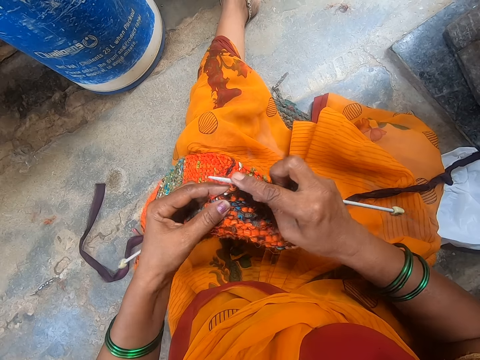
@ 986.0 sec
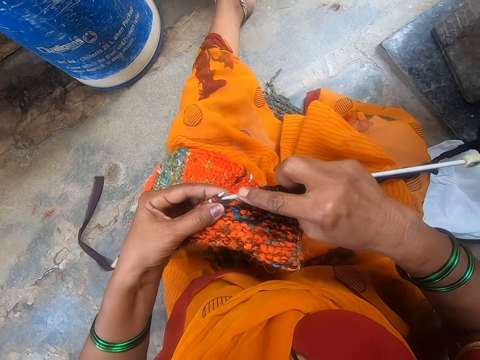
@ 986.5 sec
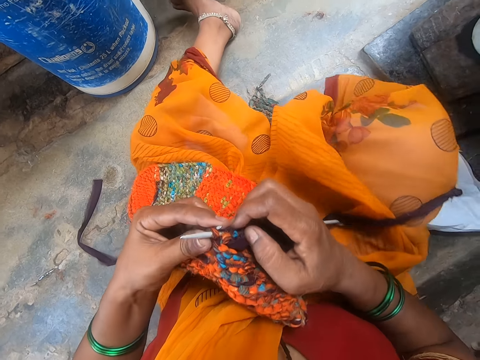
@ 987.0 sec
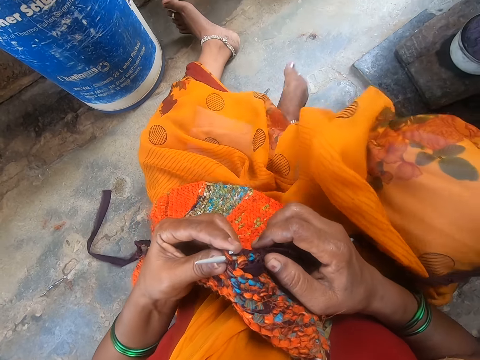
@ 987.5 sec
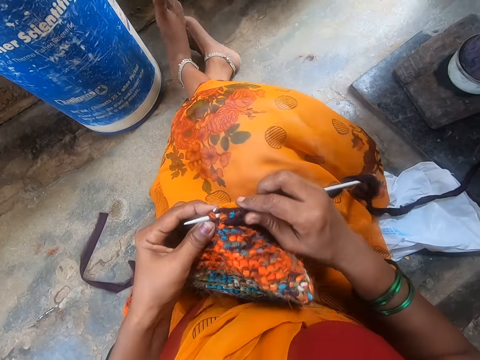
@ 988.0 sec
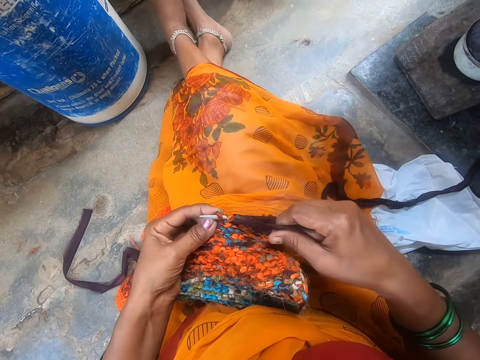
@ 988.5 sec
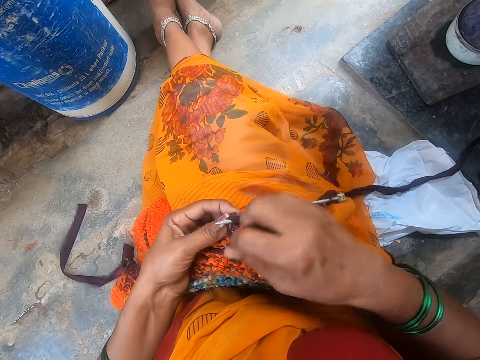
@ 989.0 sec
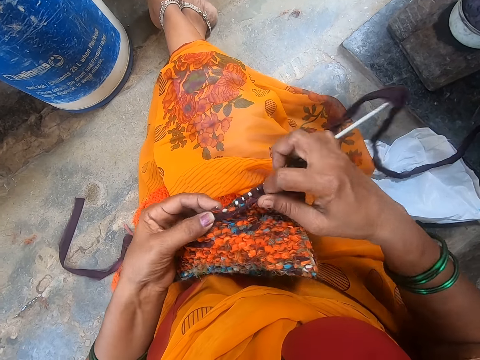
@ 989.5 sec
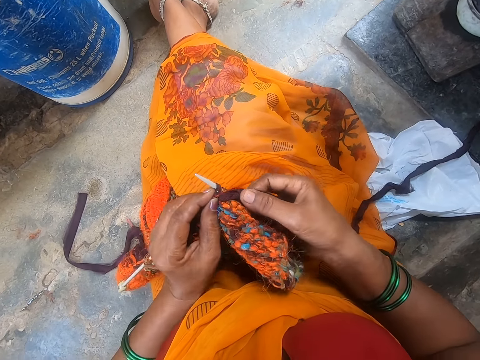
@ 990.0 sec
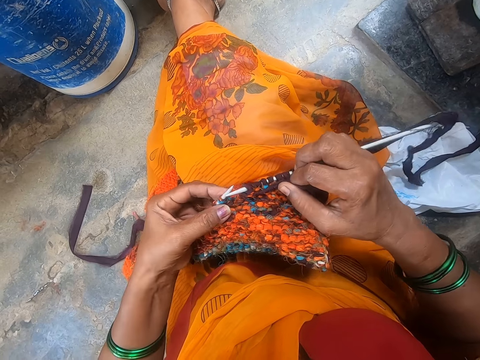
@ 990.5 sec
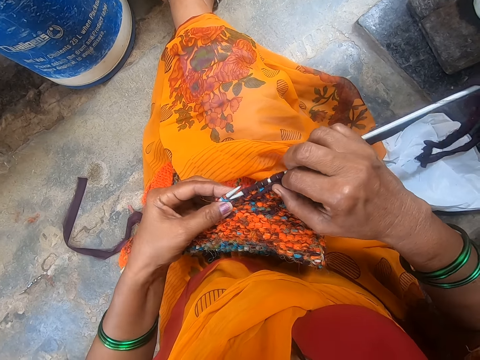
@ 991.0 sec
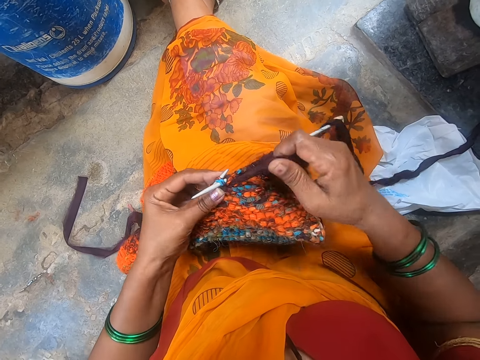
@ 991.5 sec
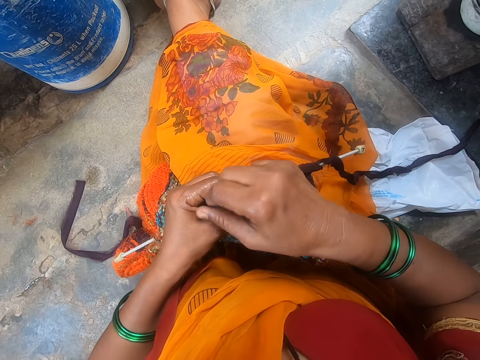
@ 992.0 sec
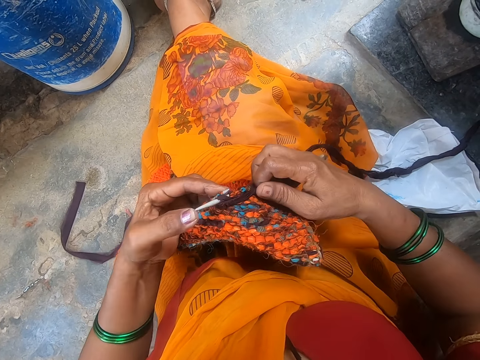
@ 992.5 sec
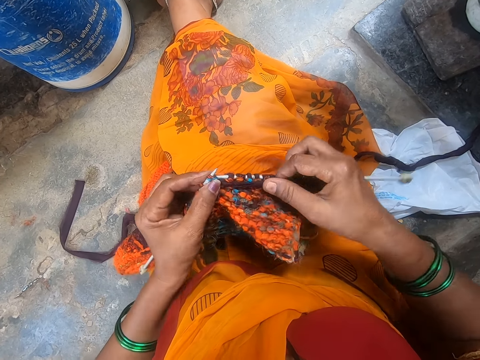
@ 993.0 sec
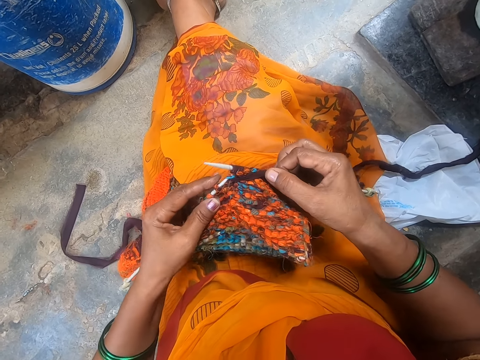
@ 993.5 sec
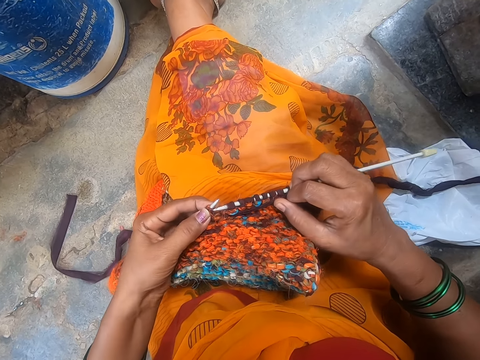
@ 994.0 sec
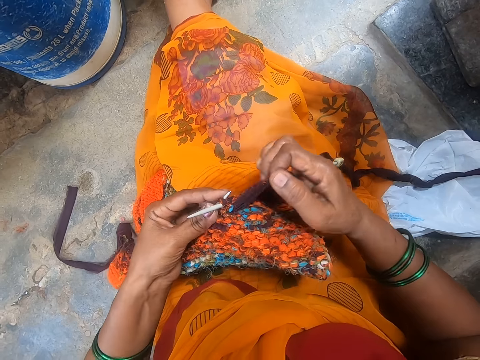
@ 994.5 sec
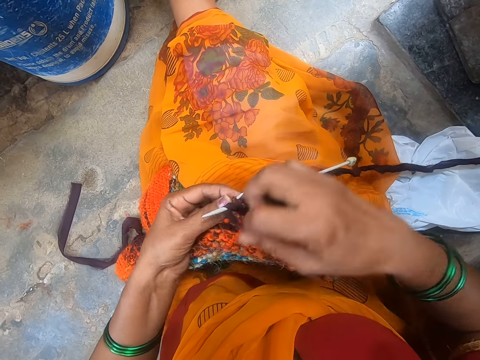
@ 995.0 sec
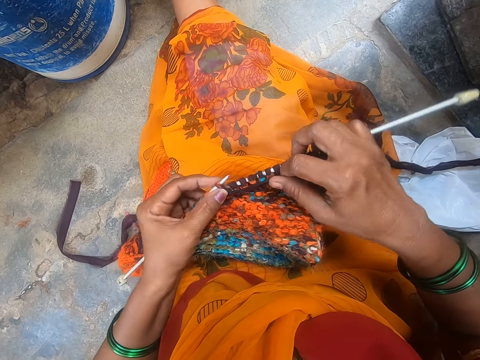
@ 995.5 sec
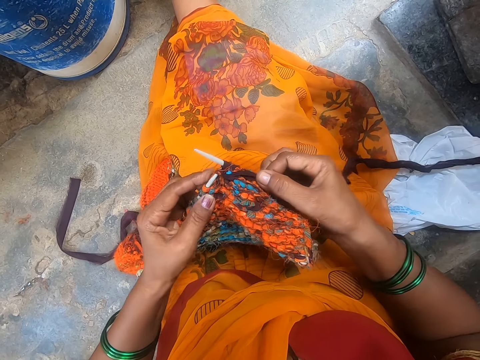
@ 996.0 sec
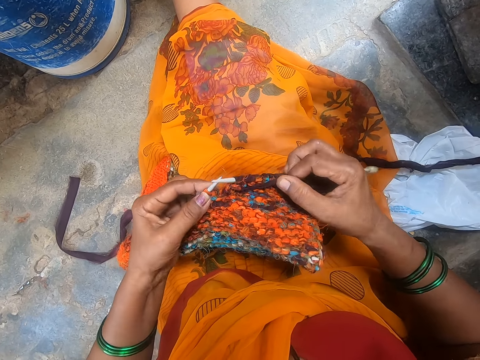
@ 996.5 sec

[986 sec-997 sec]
The camera wearer moves the right leg. They knit the fabric. They sew a scarf.

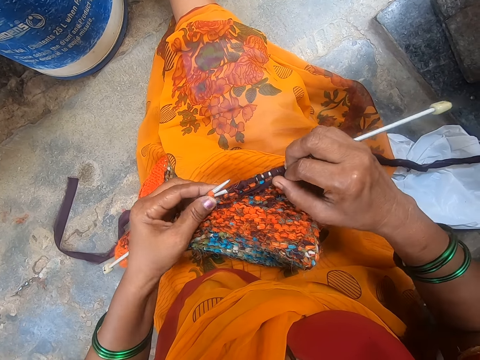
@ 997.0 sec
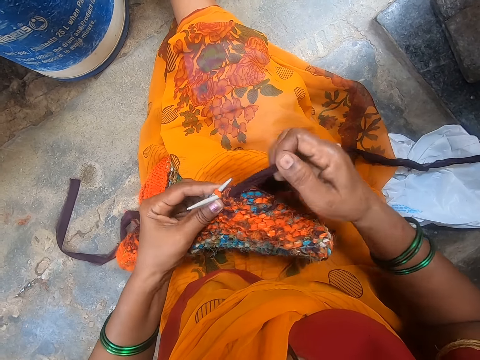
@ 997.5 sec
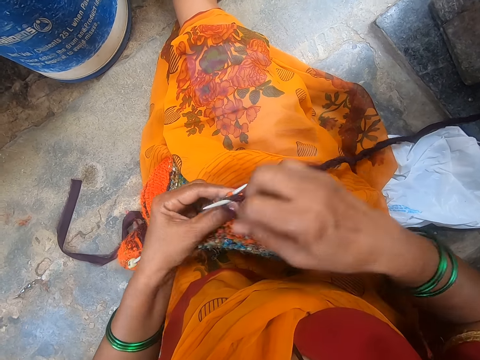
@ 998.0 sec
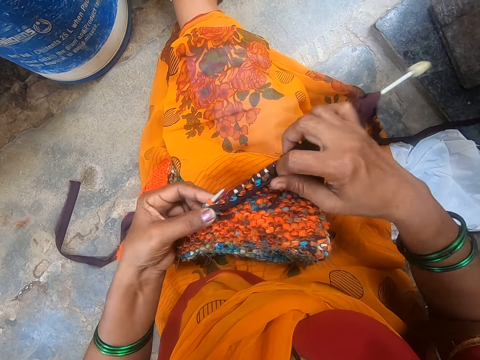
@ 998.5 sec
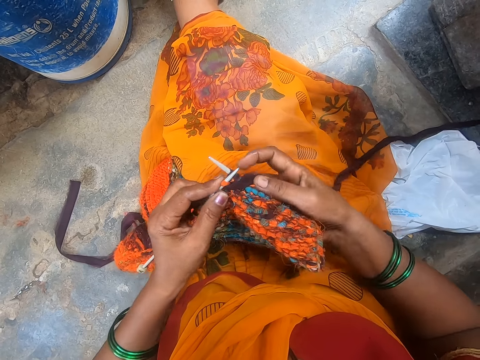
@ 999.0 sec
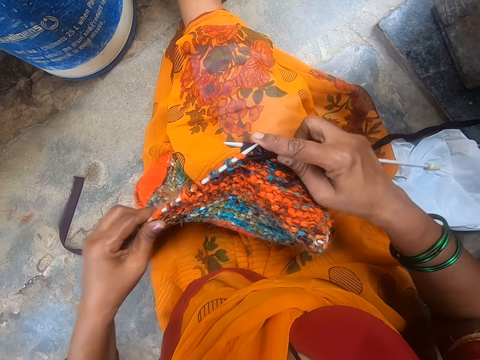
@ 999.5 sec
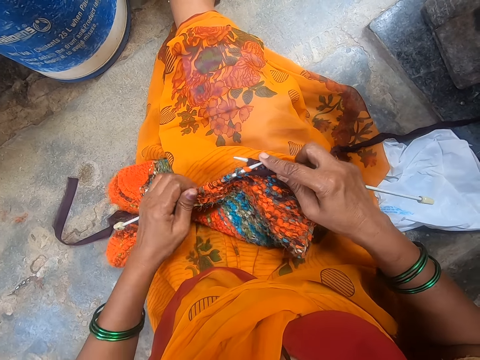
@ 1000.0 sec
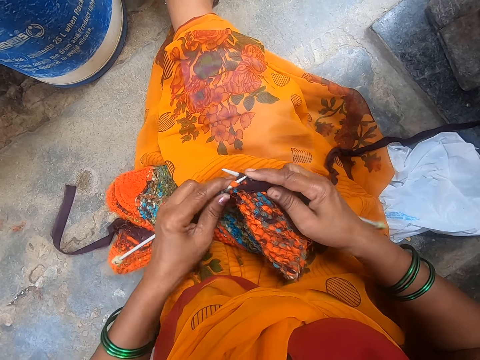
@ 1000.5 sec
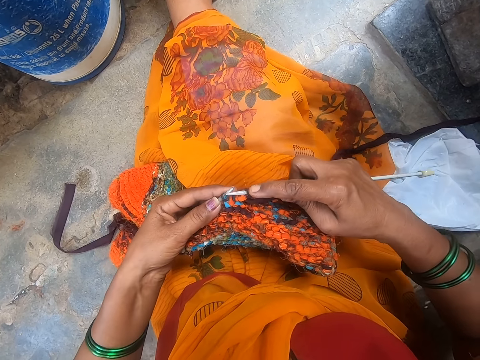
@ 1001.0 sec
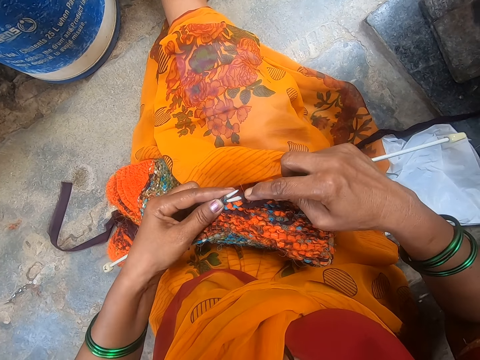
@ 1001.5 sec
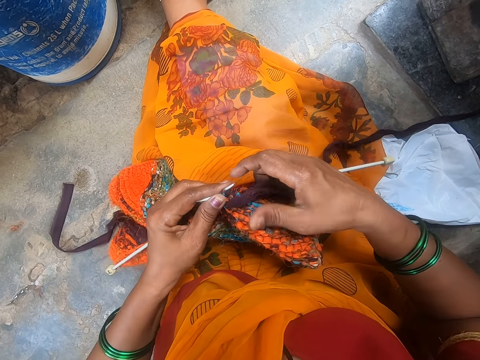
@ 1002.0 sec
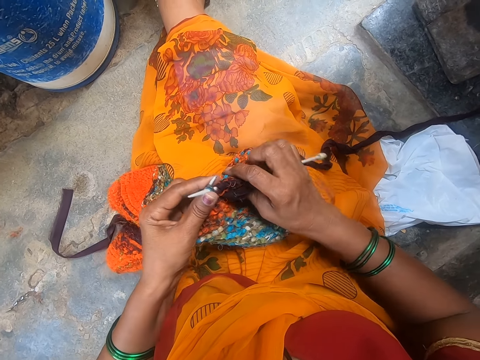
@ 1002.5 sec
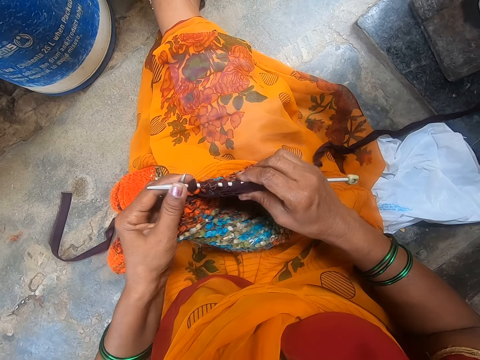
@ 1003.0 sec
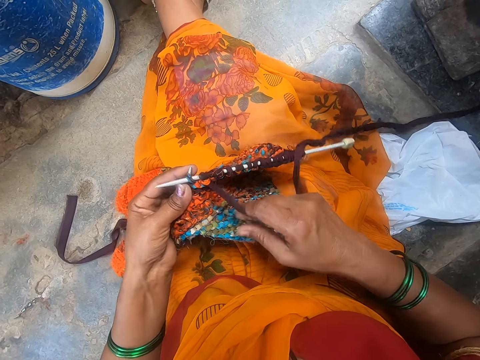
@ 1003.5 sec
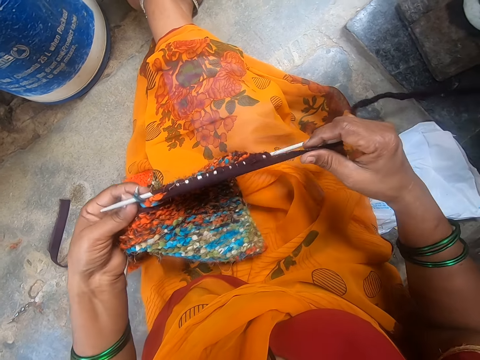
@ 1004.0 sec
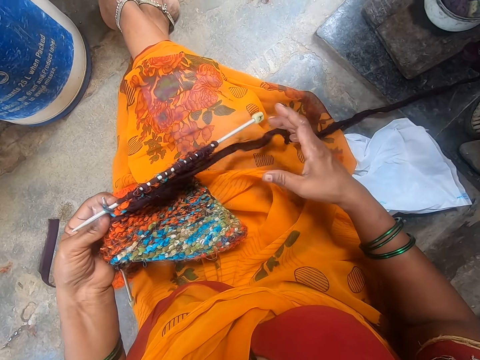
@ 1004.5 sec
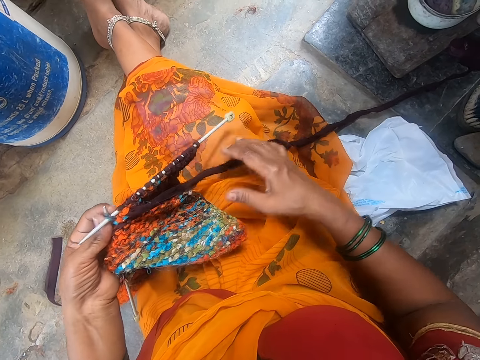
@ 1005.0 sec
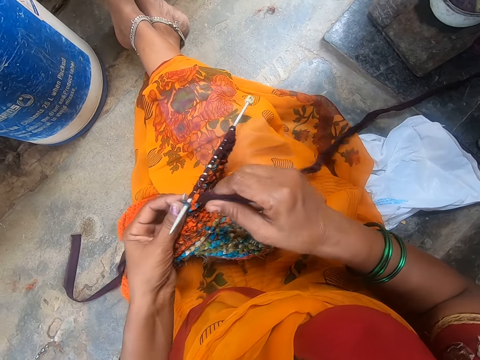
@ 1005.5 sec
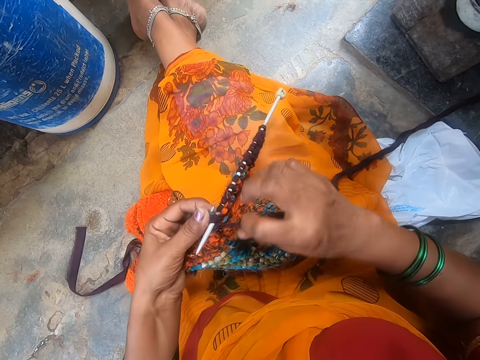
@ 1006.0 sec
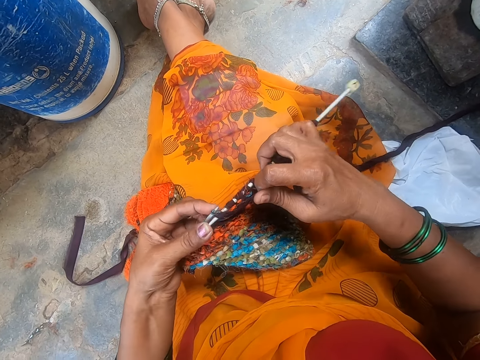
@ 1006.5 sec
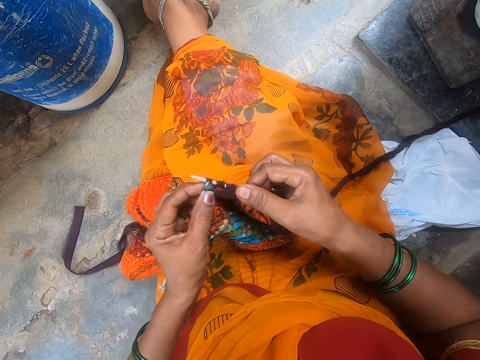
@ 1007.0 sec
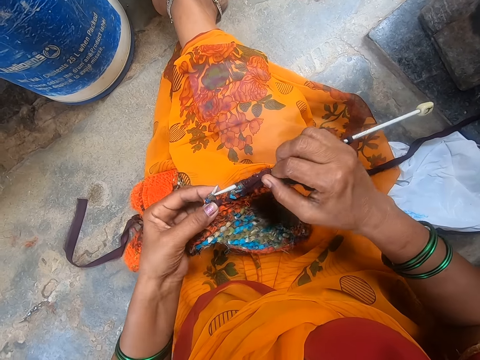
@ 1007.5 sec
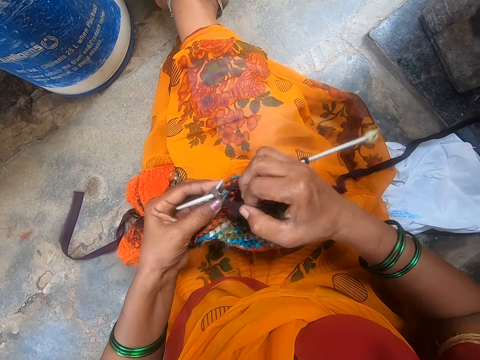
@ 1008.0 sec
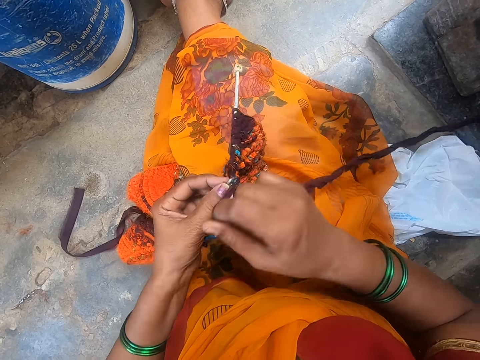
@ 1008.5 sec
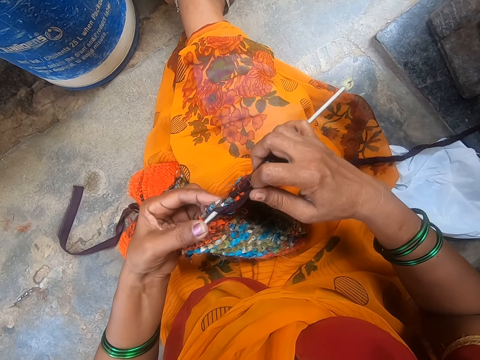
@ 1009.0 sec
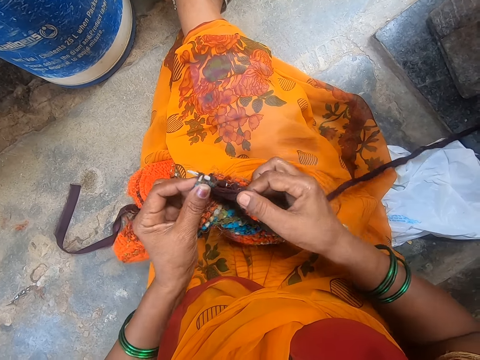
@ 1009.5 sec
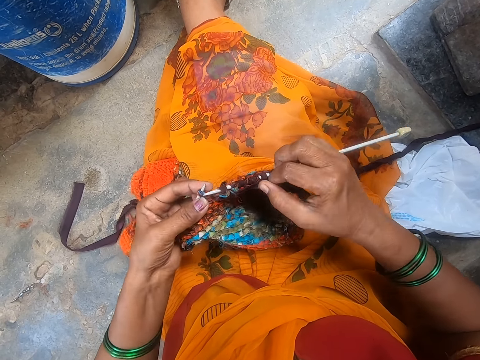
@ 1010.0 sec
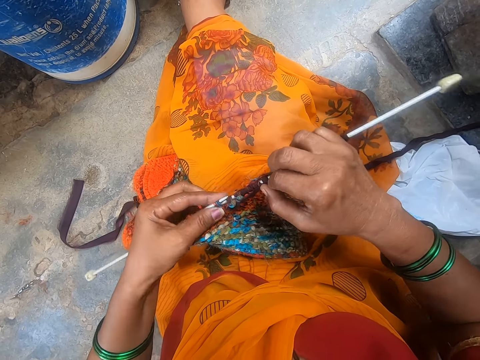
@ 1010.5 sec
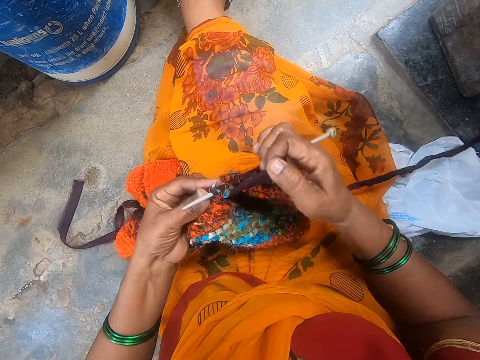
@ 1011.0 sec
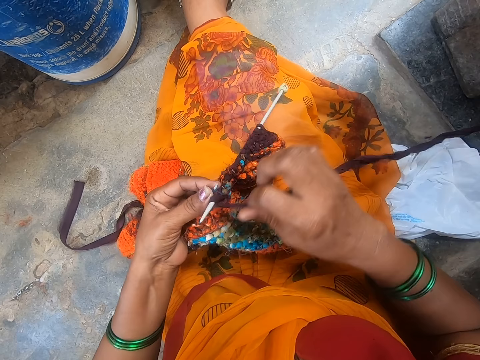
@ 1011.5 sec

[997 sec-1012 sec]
The camera wearer adjusts the fabric. They knit the fabric. They pull the knitting wool. They knit the fabric.
